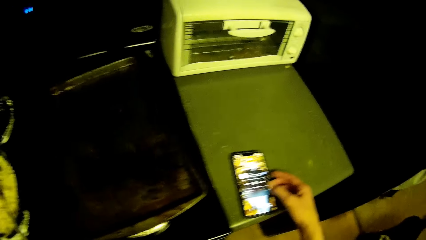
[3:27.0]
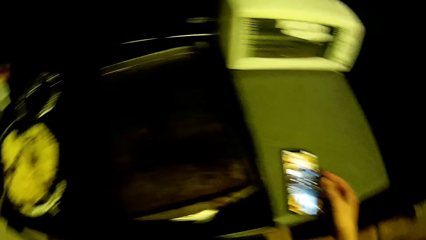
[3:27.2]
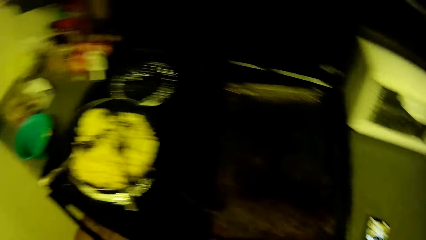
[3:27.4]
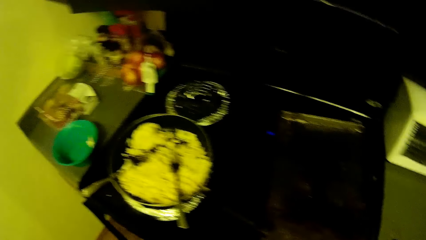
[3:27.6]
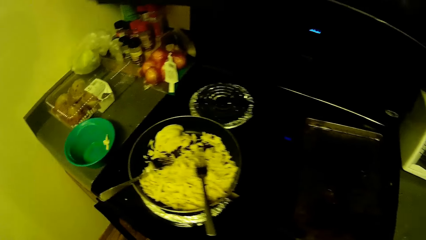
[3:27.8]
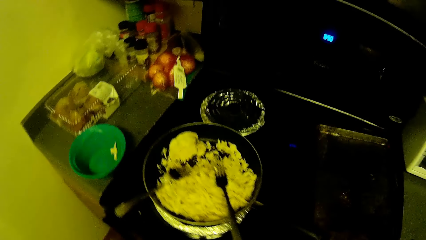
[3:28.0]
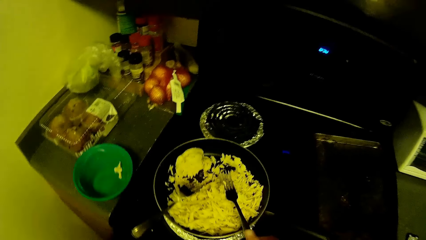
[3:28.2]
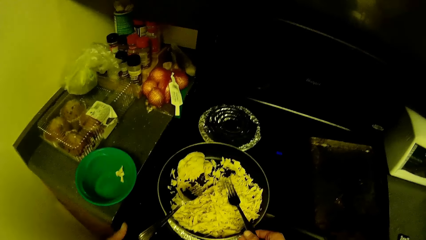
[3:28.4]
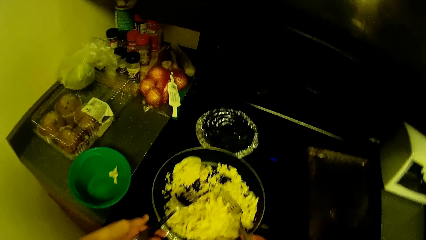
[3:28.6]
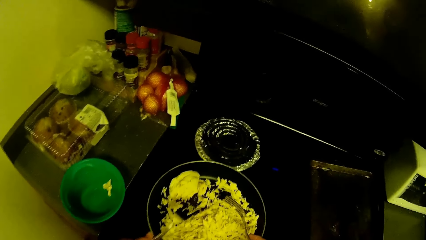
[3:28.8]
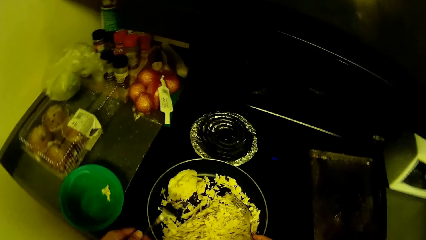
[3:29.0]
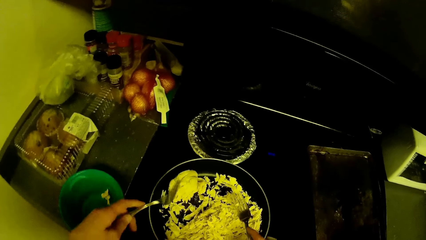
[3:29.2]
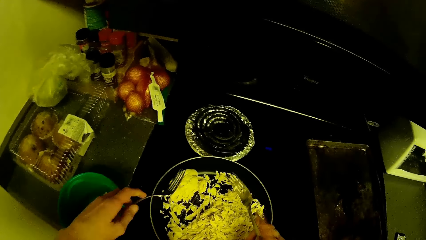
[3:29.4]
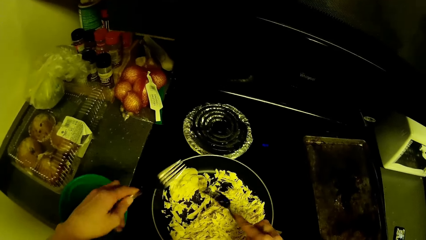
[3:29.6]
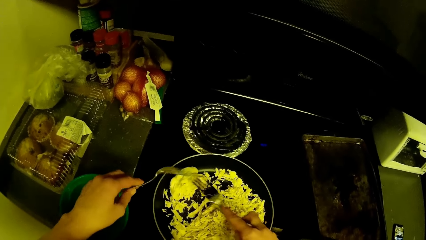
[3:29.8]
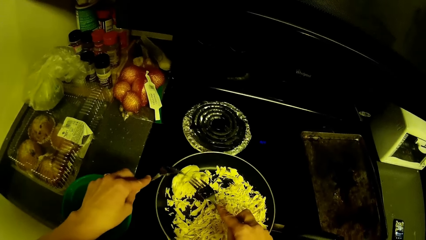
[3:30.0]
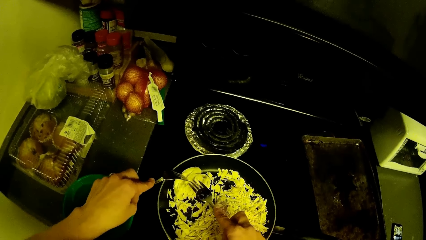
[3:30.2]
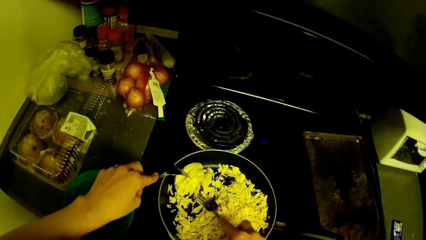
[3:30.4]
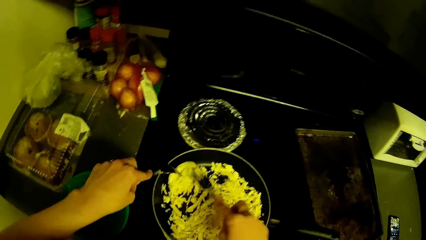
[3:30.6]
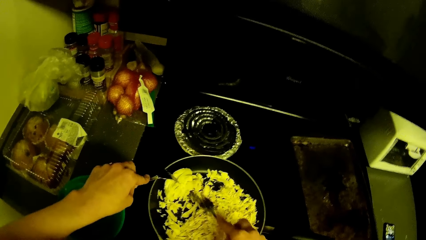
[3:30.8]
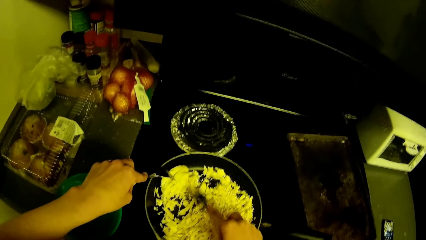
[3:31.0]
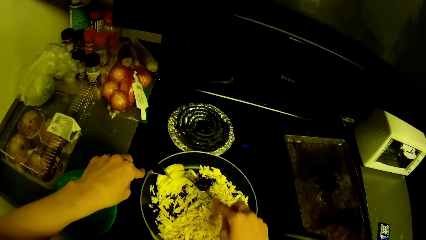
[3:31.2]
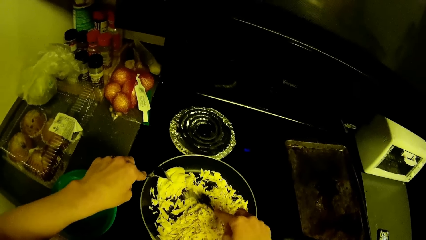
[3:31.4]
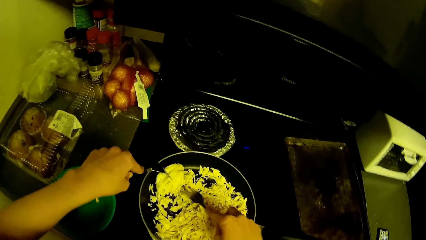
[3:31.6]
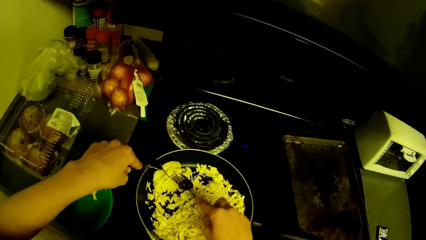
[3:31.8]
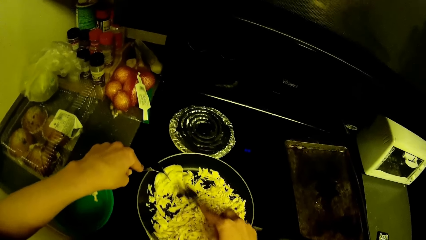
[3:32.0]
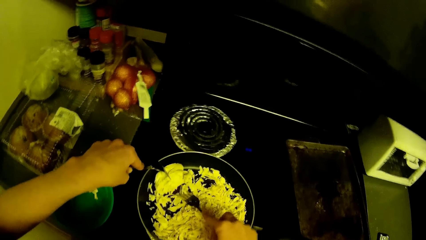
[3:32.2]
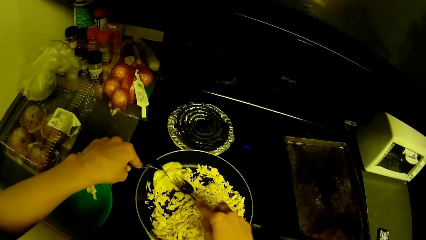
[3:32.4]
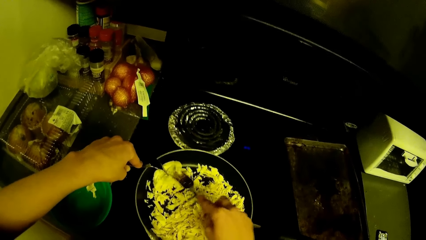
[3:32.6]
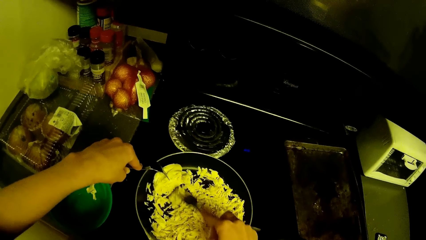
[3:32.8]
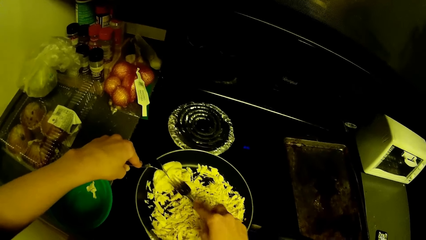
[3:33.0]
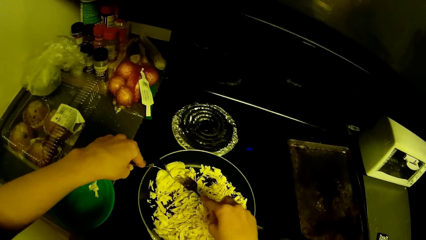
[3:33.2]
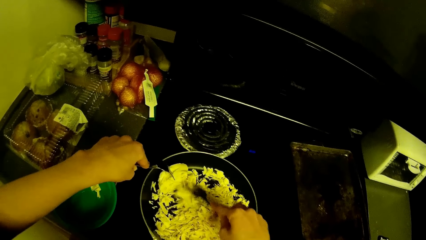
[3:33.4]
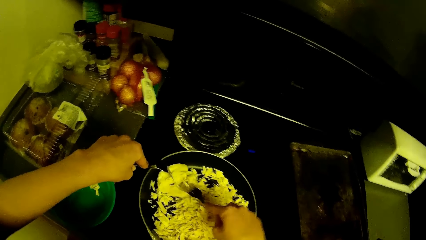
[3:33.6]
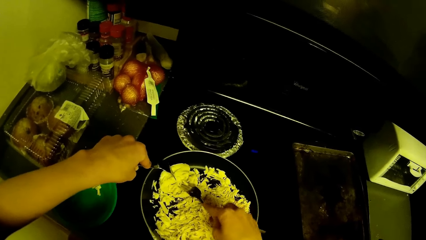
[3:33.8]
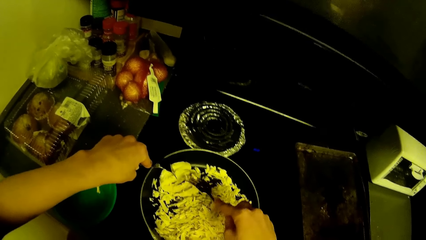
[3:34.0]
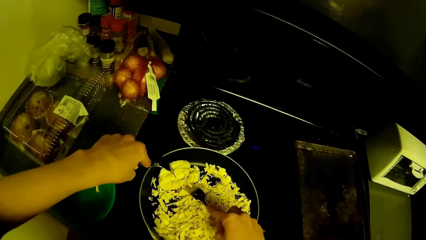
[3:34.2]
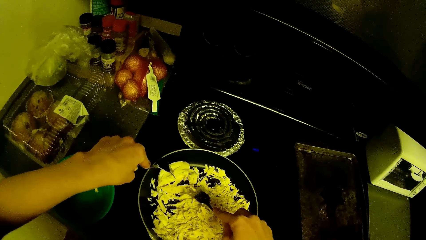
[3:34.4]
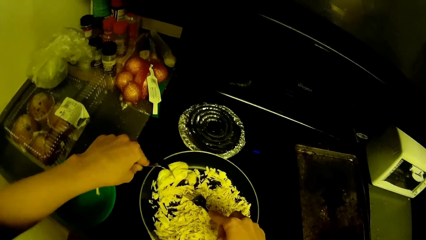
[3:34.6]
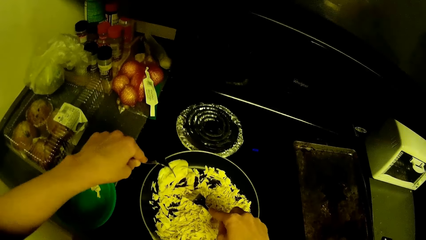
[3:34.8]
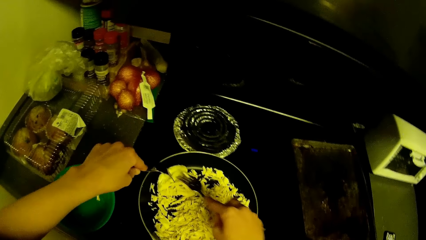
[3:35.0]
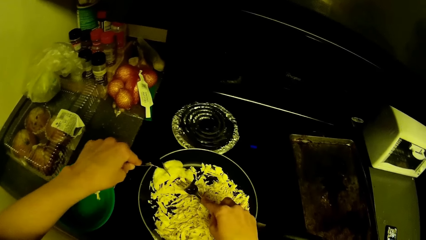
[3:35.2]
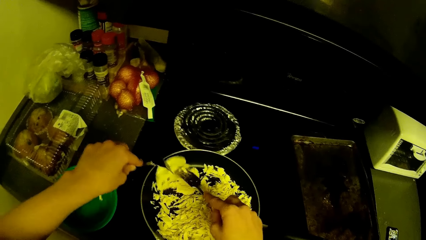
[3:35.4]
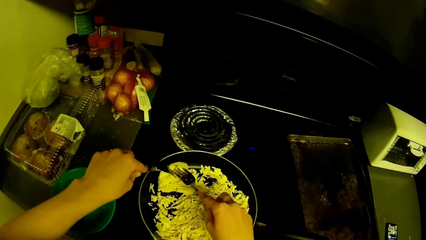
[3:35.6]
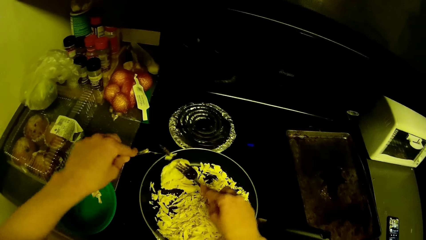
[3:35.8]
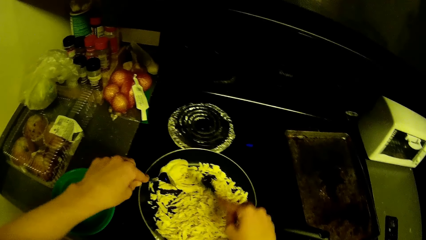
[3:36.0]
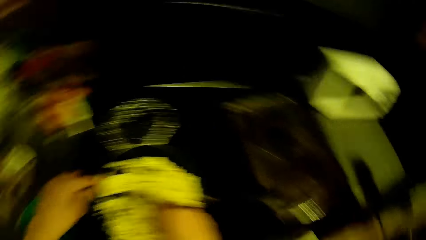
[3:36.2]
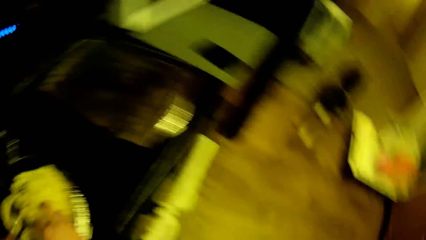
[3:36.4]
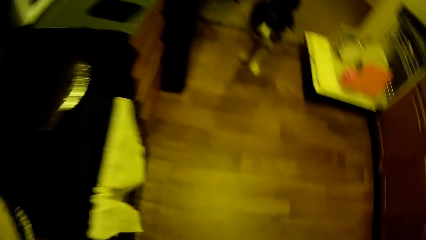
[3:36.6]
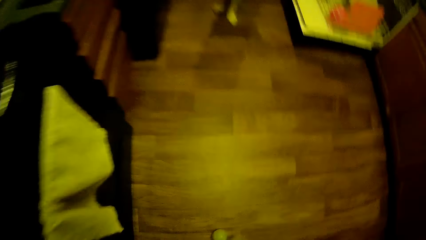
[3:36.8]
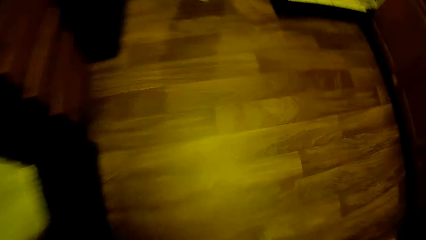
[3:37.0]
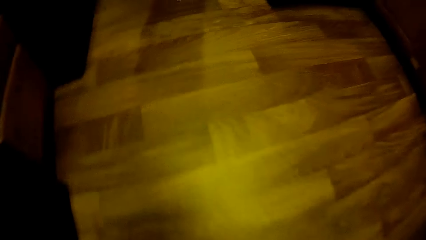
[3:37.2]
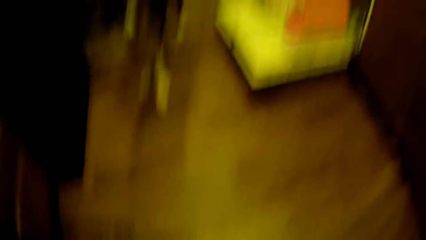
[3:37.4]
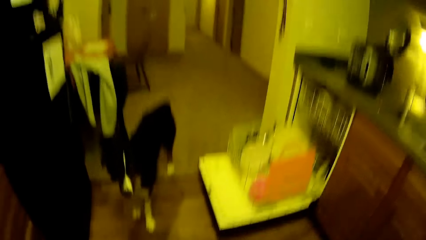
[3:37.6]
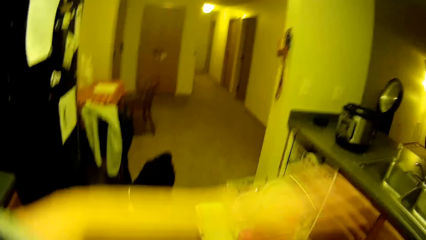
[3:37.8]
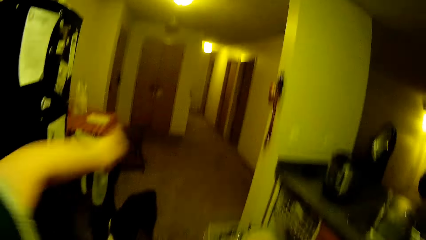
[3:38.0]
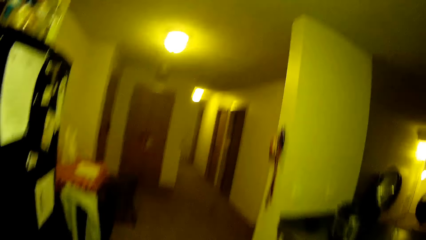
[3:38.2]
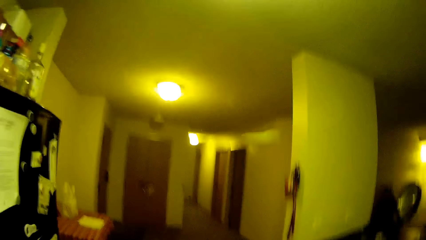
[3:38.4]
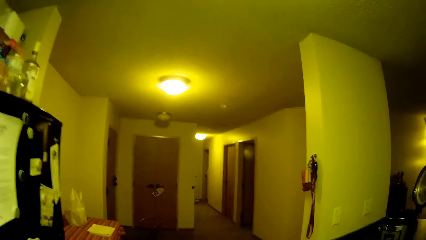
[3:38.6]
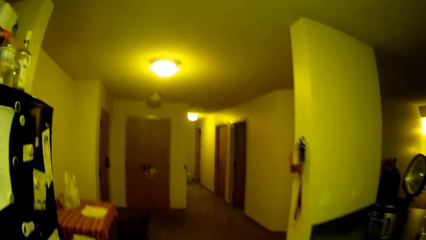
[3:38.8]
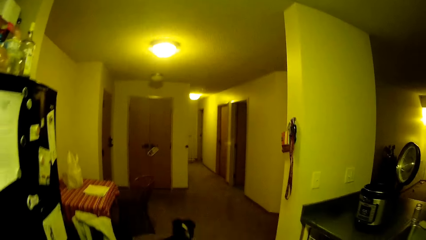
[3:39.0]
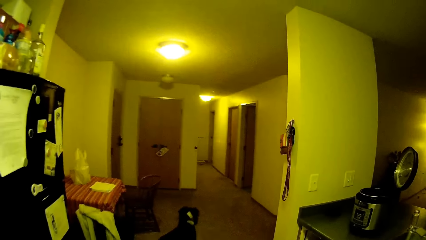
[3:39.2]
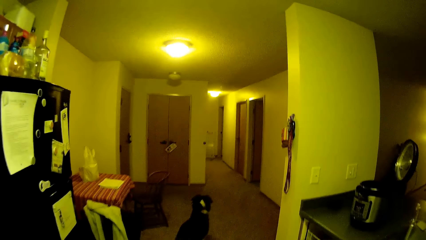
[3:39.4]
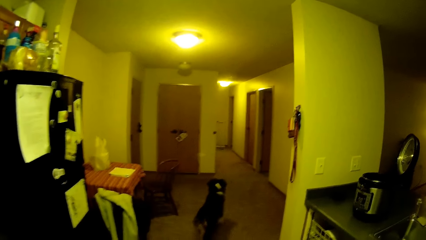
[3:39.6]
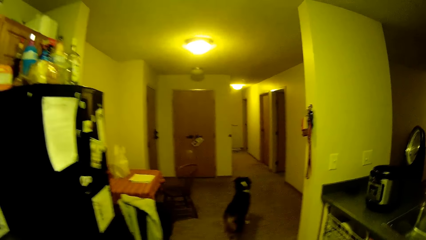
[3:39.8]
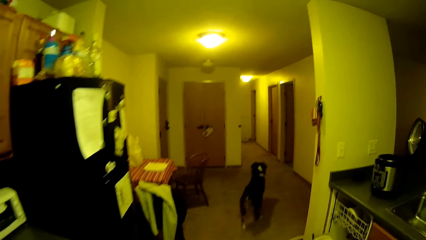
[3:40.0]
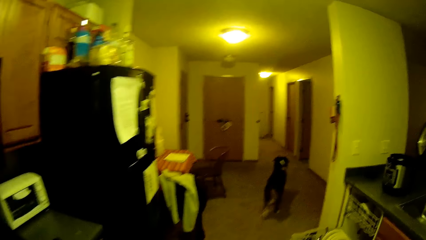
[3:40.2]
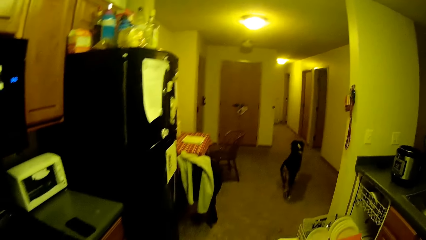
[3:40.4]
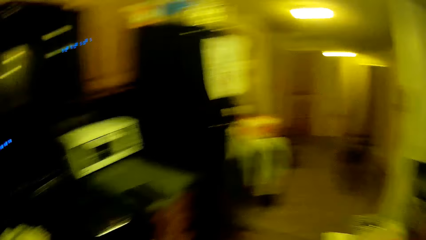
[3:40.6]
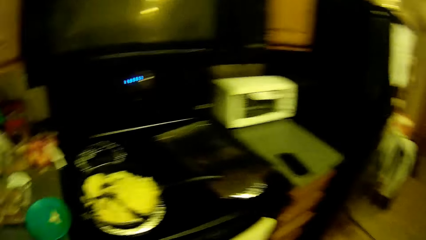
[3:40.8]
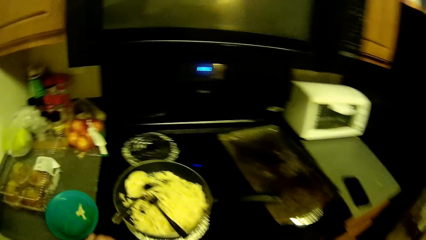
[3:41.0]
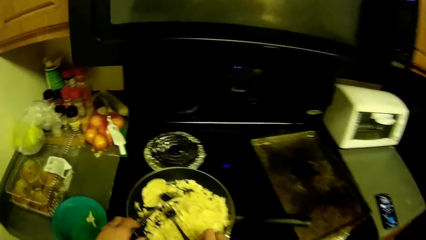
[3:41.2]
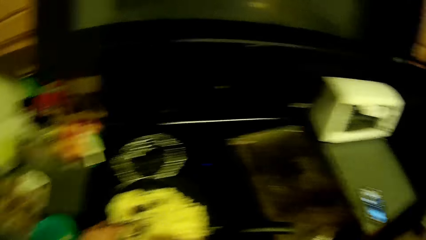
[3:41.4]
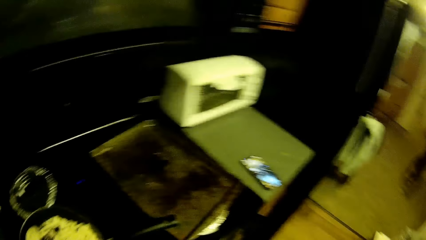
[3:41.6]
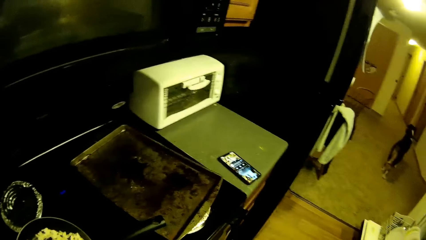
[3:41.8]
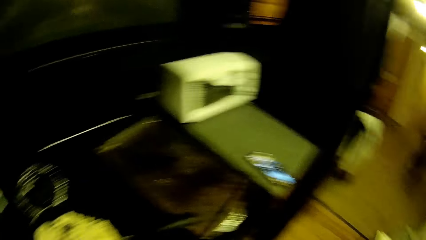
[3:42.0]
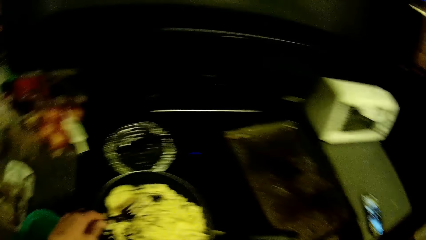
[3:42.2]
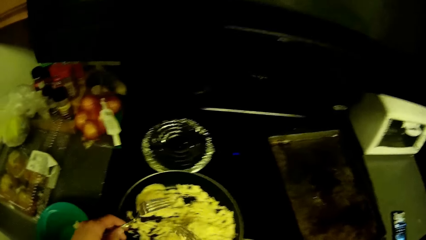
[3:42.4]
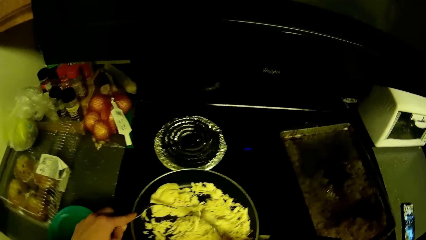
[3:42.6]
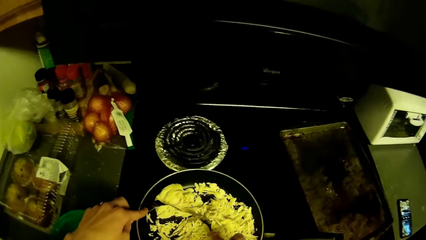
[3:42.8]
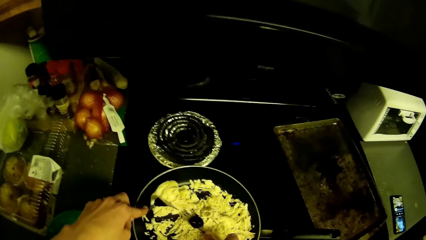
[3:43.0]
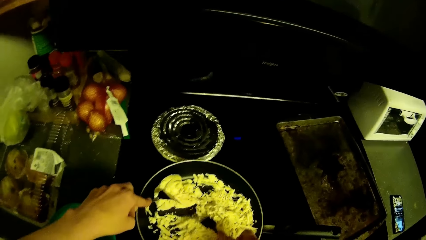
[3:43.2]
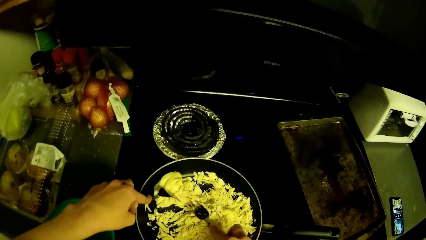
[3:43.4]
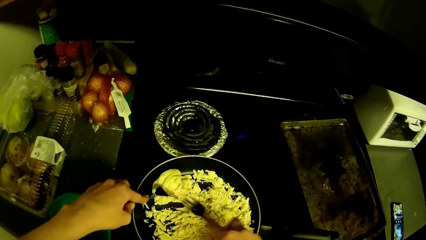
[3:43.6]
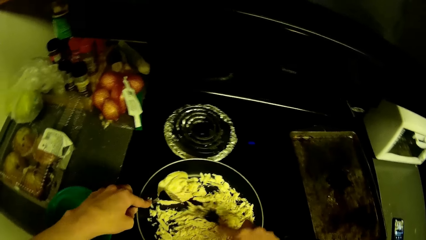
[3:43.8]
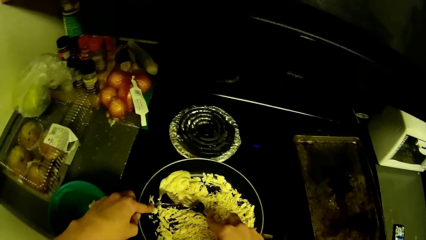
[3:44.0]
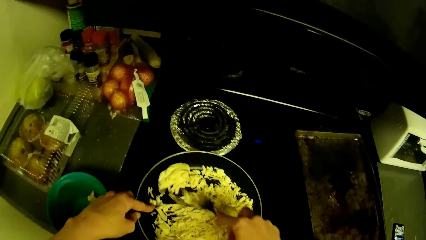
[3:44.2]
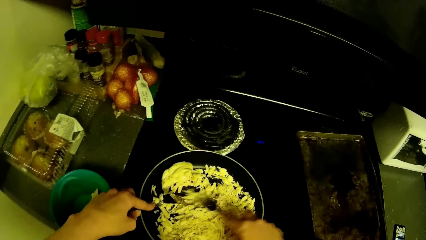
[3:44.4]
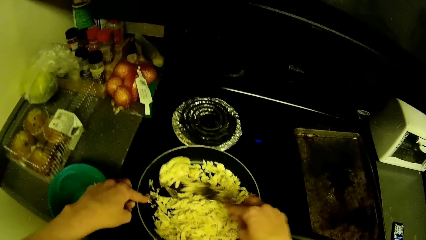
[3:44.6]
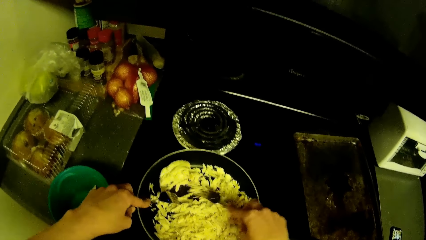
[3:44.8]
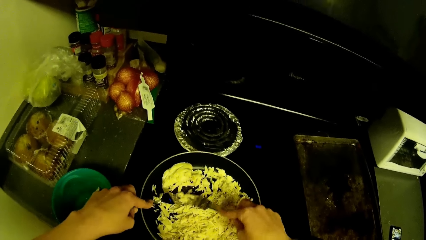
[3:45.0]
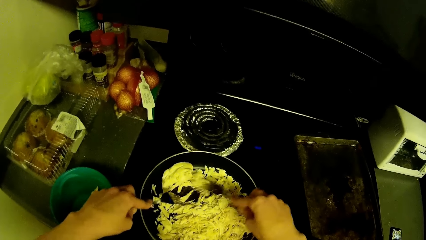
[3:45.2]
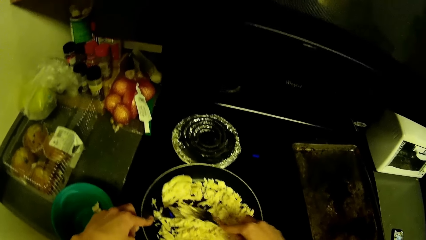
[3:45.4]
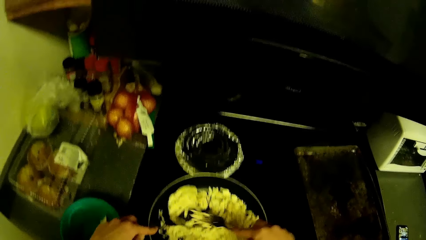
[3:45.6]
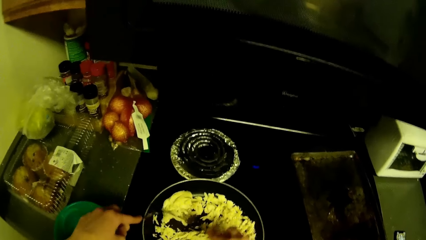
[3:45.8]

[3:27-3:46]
The camera wearer picks up two forks in the frying pan with both hands. They shred the chicken in the frying pan. They look at the dog, pick up the green ball from the floor, and walk in the house. They throw the green ball down the corridor. The dog chases down the green ball. The camera wearer looks at the dog. They turn to the food. They pick up the forks in the frying pan with both hands. They shred the chicken in the frying pan. They hold the forks.
